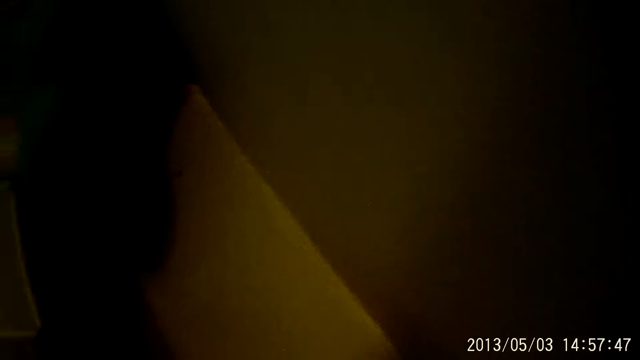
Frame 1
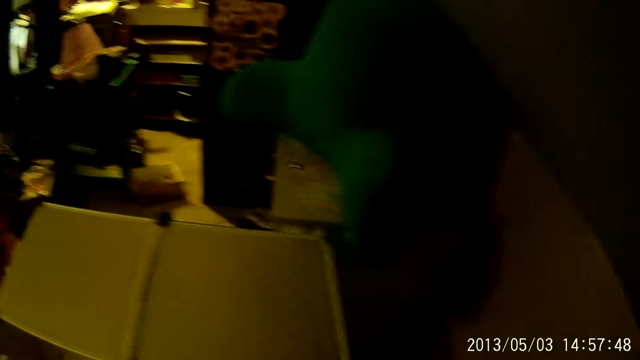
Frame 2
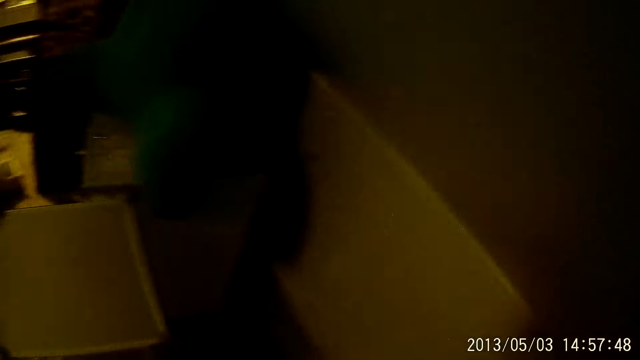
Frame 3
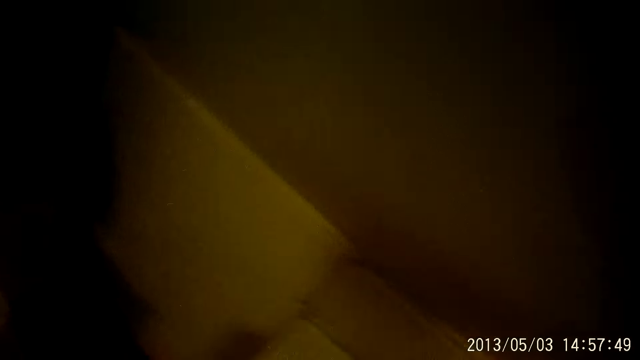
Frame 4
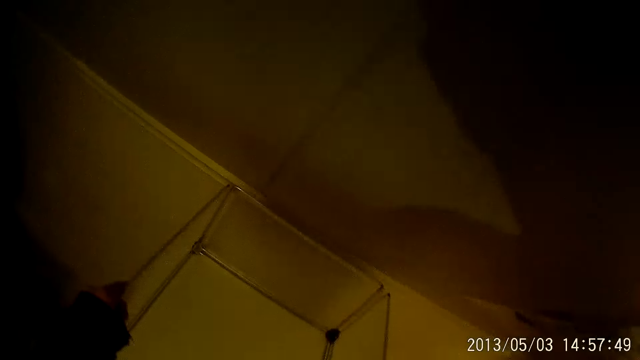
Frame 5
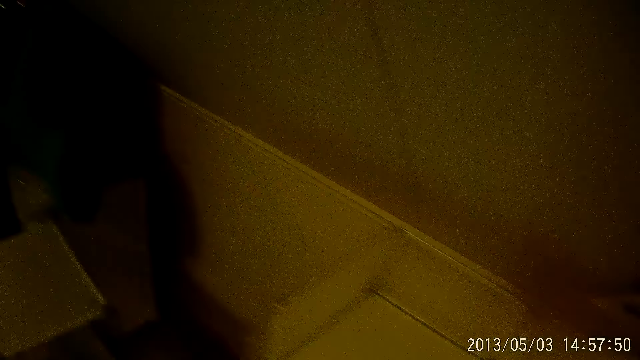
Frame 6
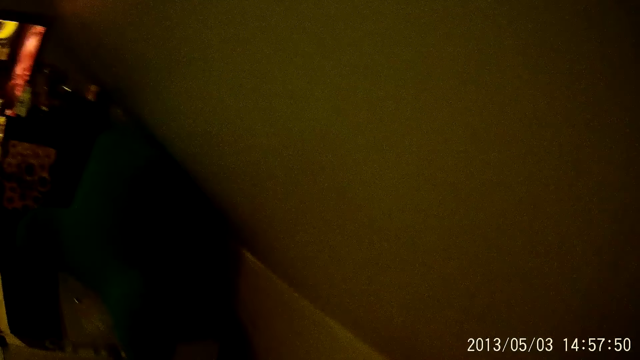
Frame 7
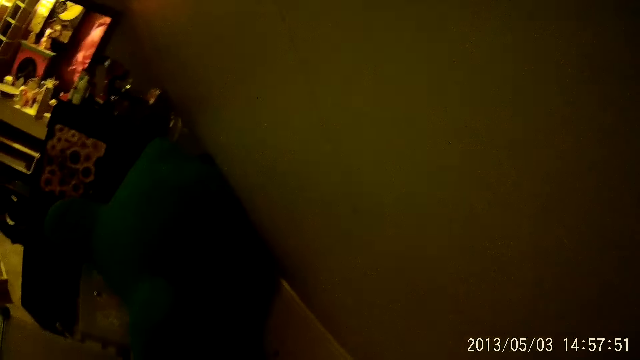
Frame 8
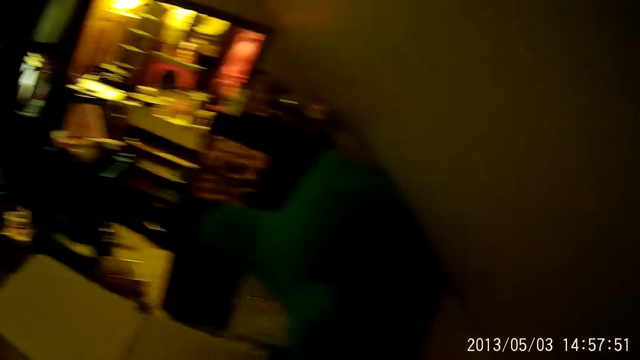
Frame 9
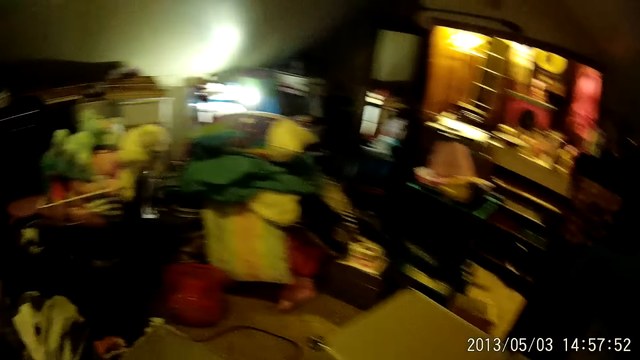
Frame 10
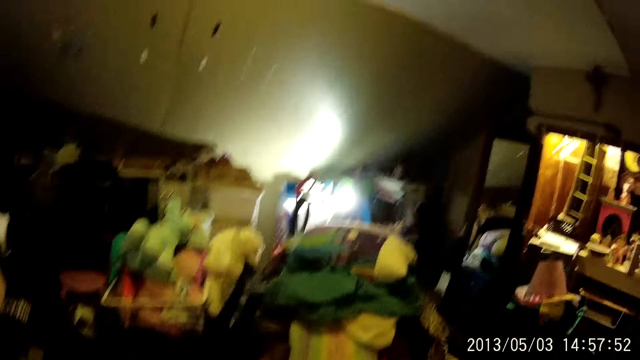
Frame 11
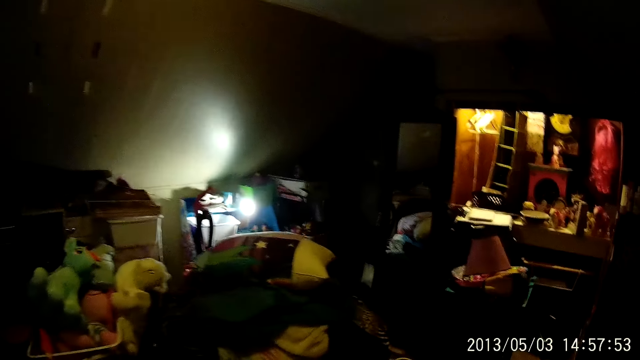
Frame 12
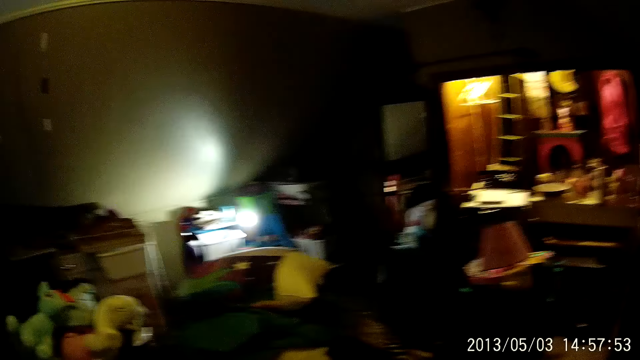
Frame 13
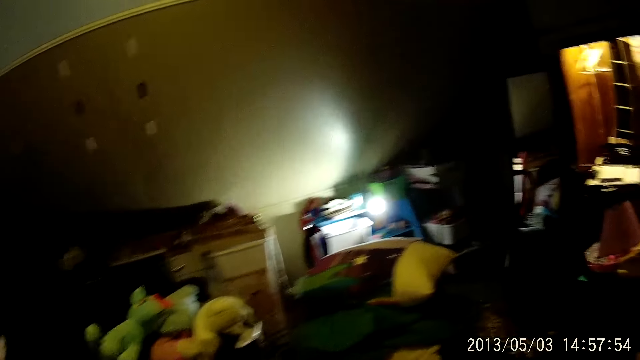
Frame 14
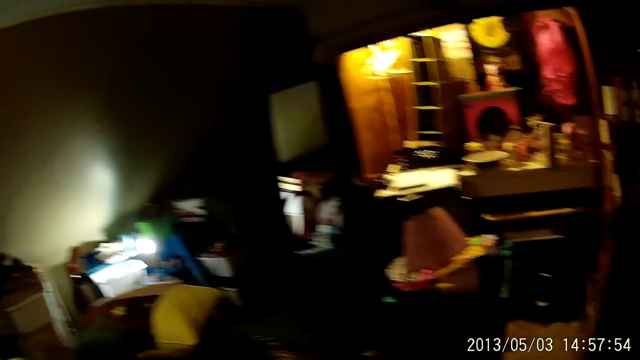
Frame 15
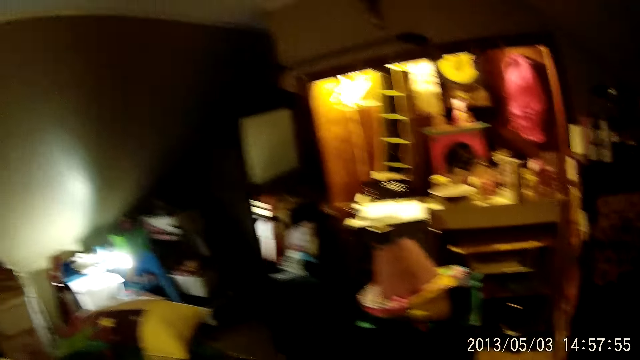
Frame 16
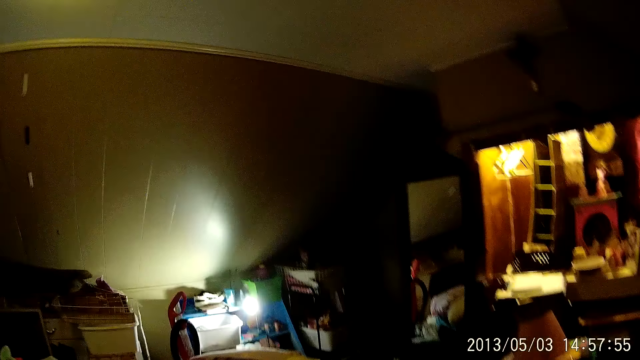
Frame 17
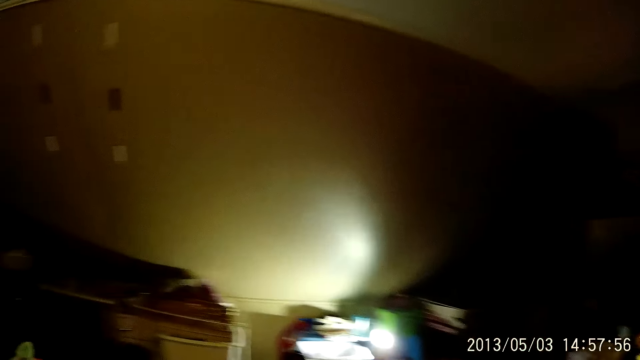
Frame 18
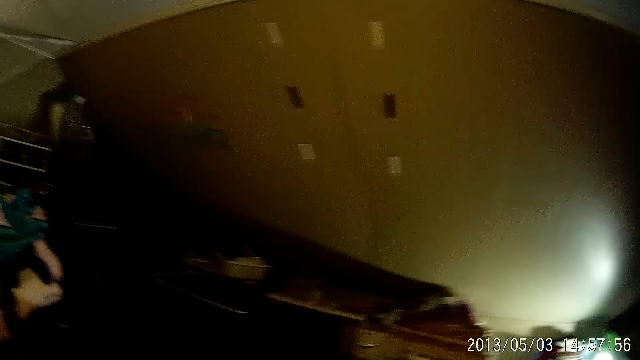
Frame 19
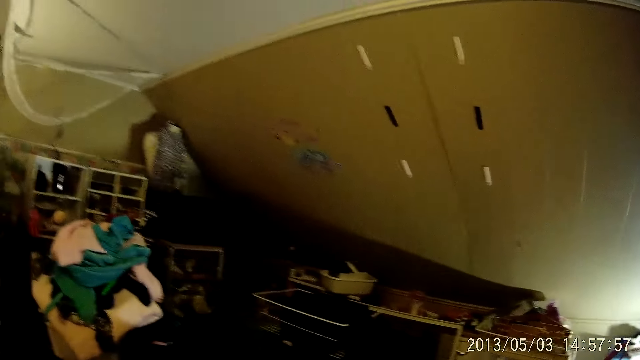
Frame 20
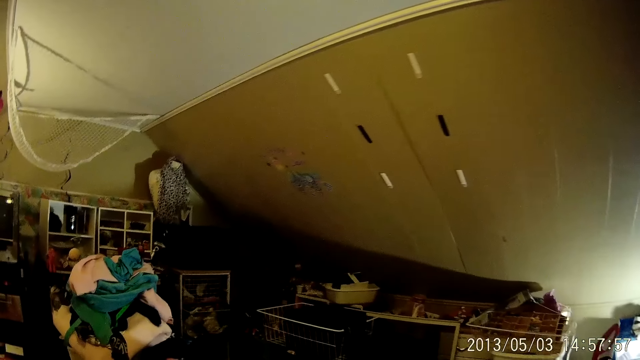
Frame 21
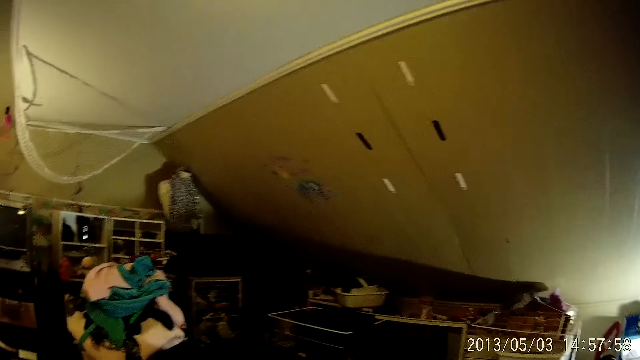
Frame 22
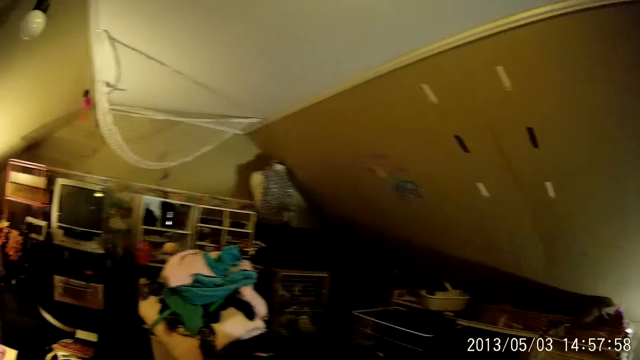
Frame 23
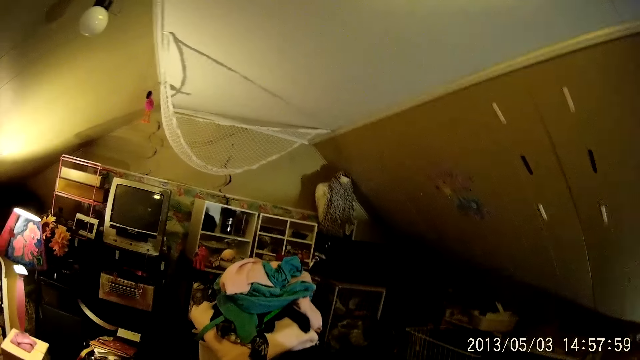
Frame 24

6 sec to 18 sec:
The camera wearer fixes a rack on the floor. They hold a wire mesh rack. They look around. They move around.

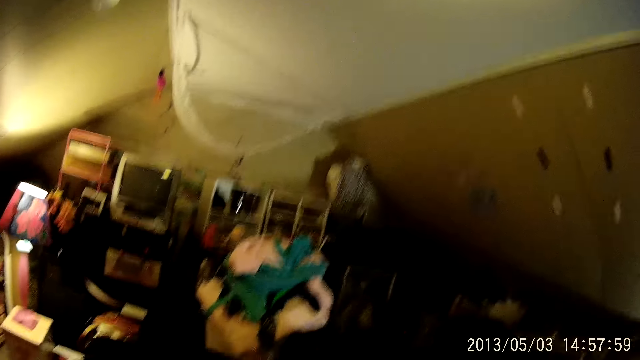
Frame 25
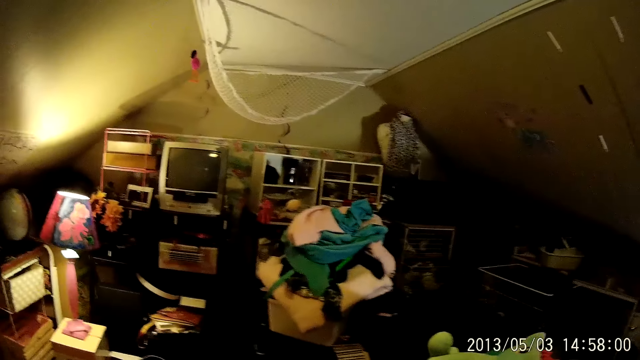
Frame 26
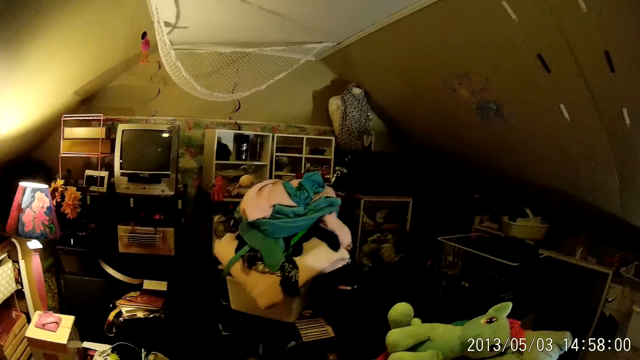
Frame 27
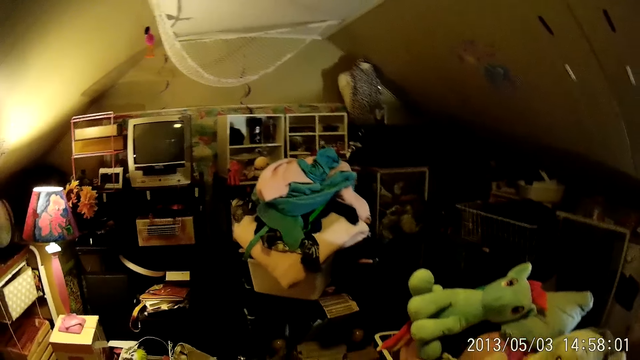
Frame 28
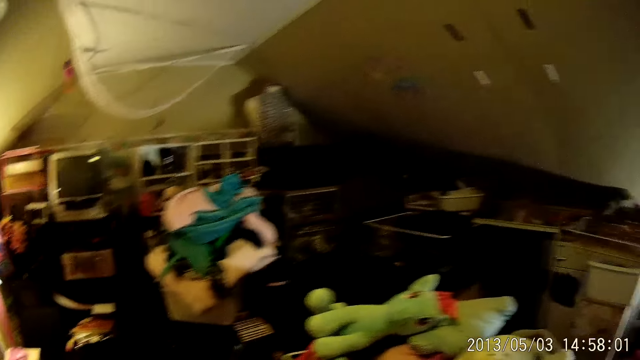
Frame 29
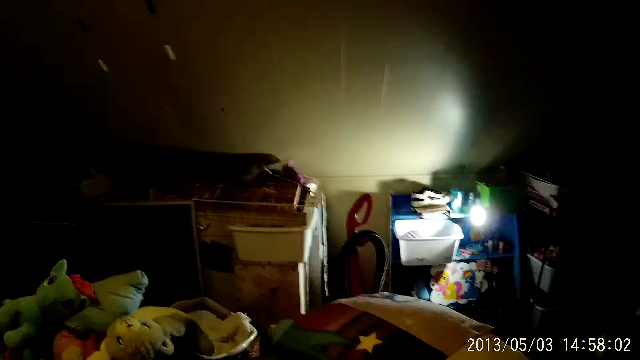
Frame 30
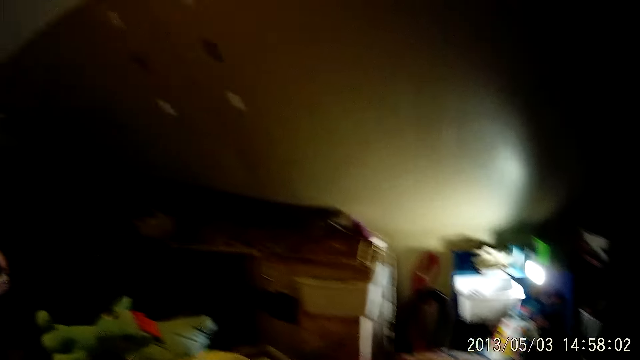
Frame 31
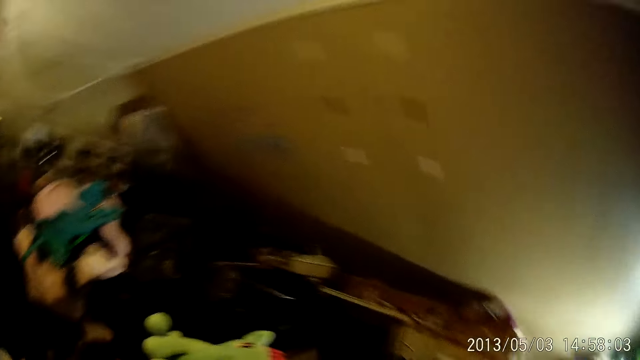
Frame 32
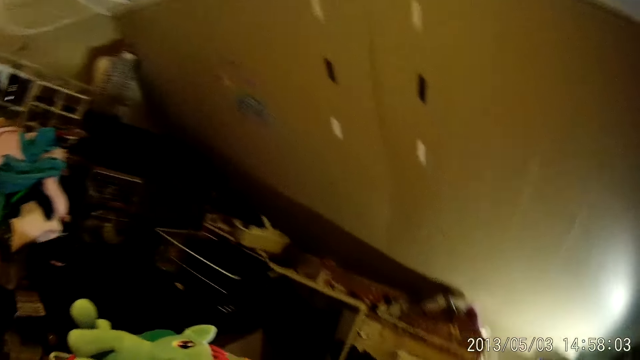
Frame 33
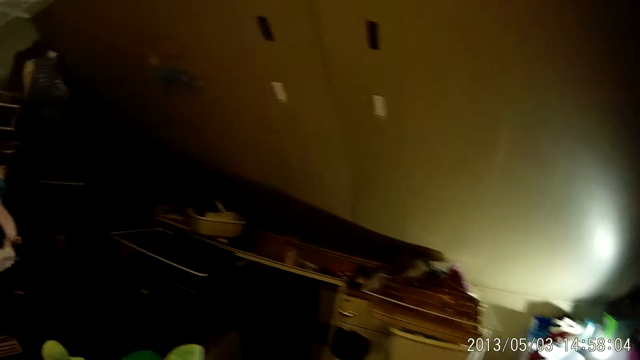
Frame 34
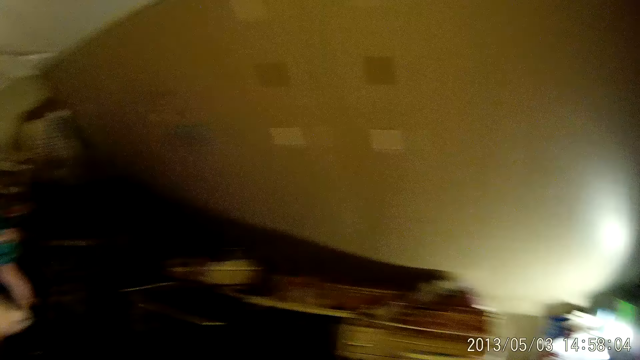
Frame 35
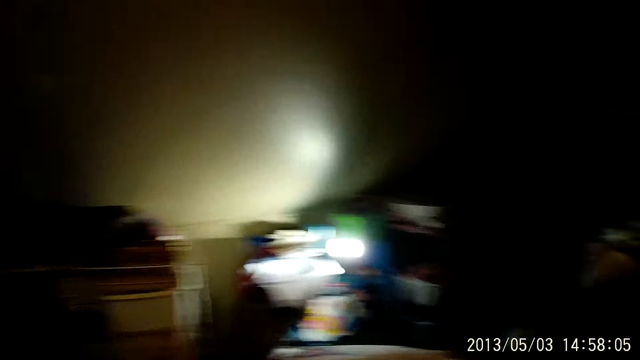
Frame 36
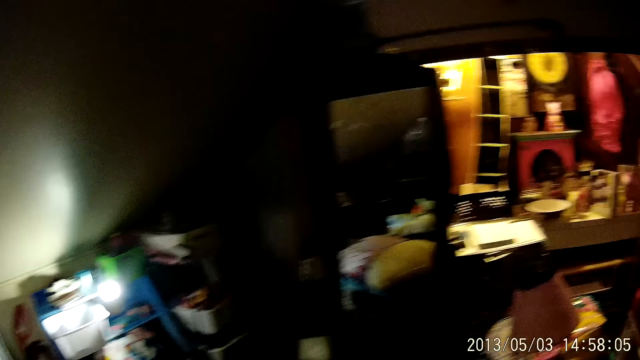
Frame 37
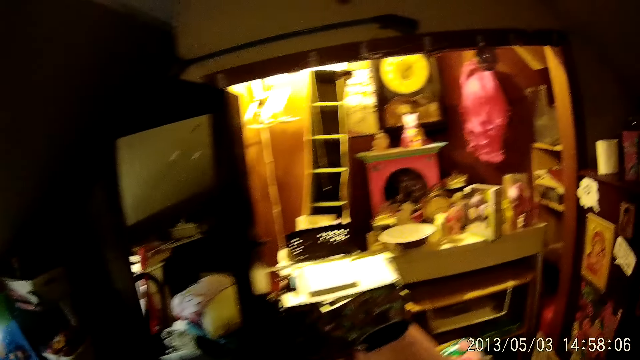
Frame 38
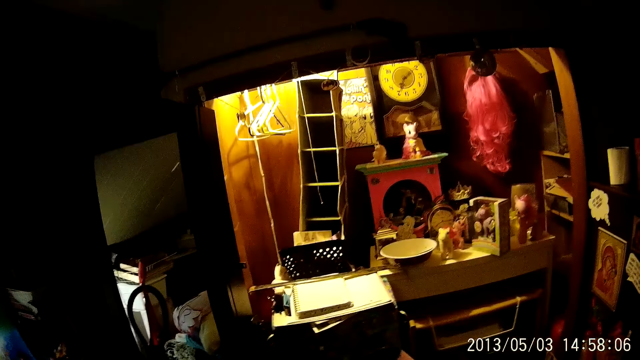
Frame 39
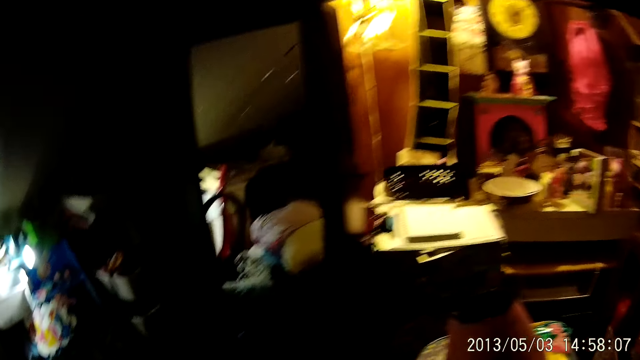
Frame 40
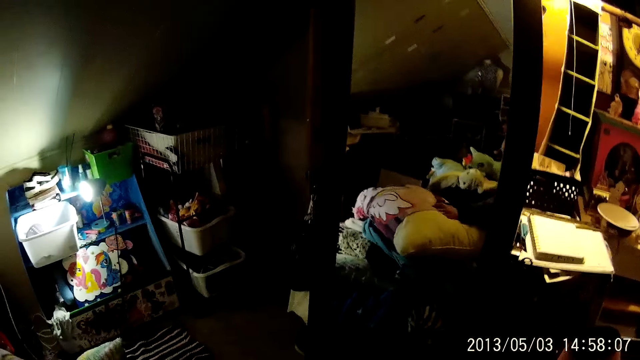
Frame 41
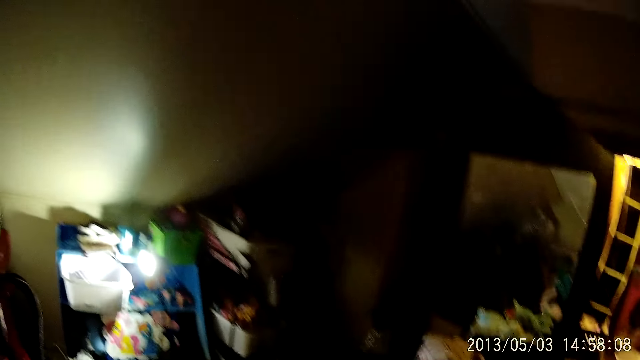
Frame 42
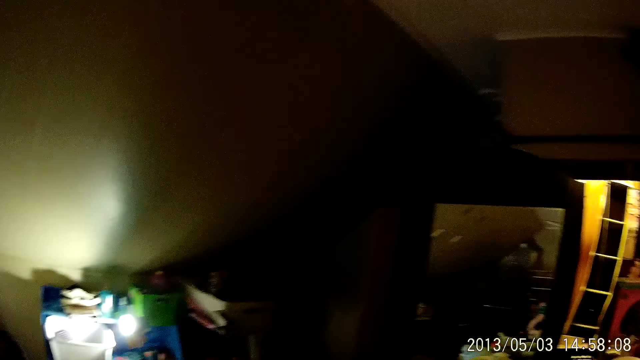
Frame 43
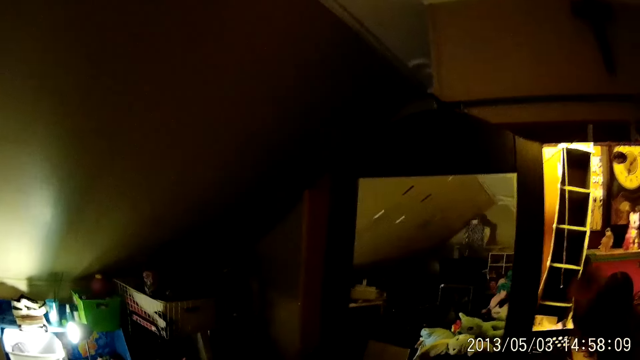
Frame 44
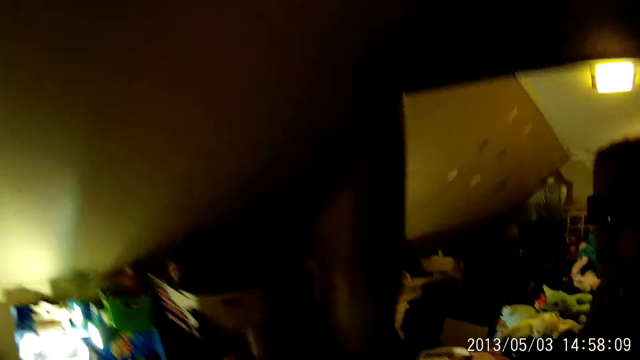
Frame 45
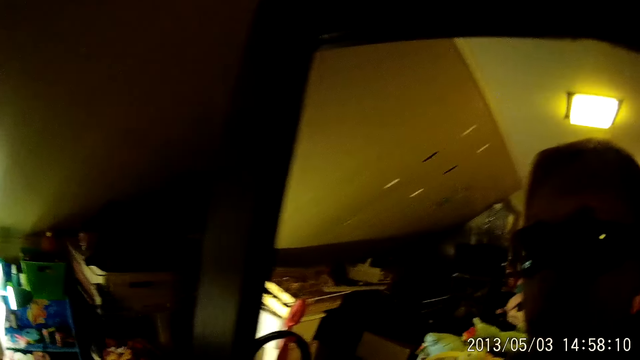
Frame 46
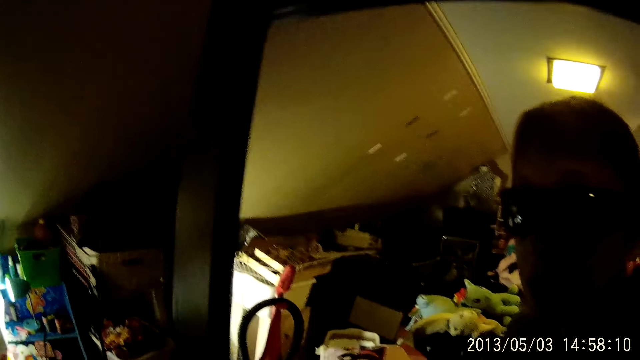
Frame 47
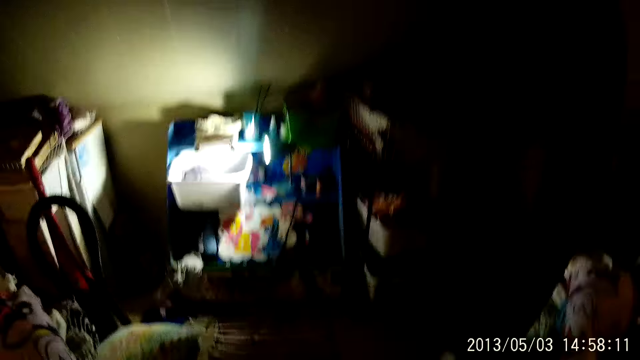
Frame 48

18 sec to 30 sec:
The camera wearer looks at the mirror.
